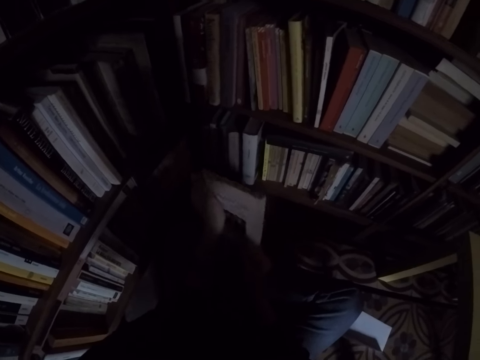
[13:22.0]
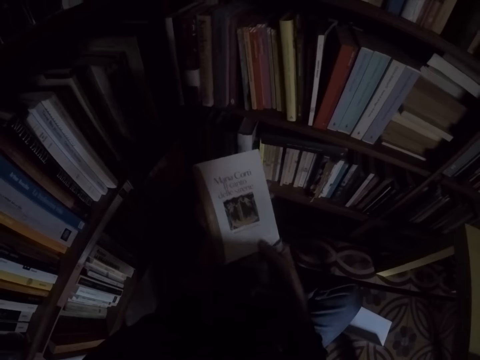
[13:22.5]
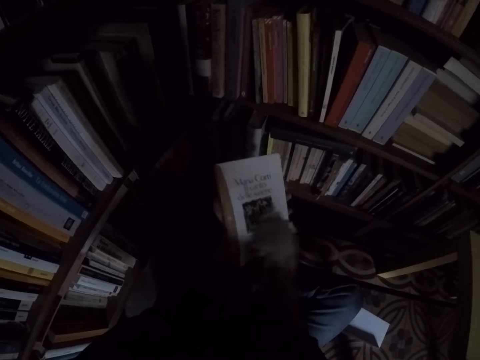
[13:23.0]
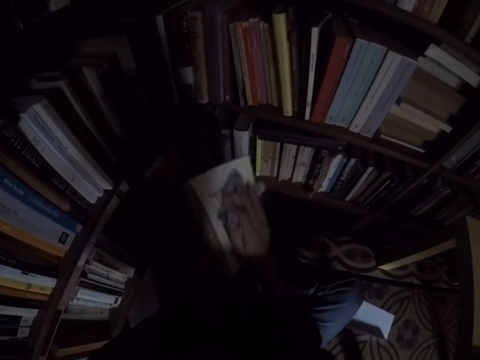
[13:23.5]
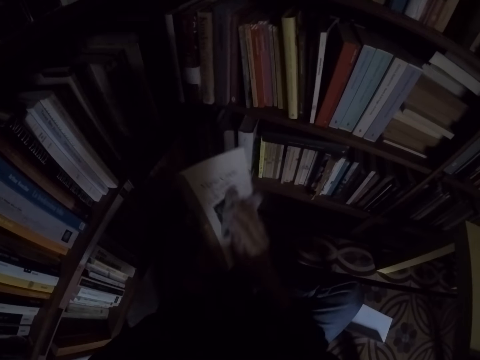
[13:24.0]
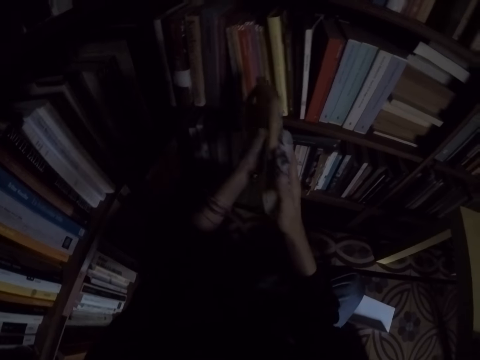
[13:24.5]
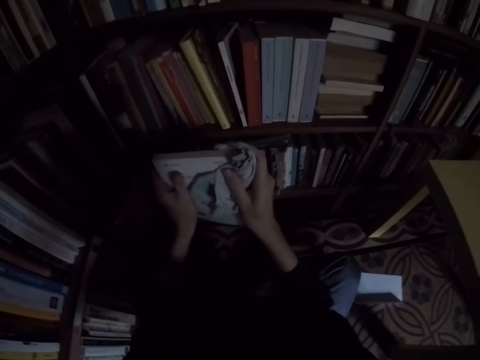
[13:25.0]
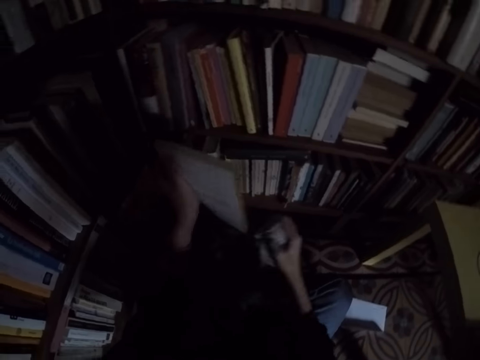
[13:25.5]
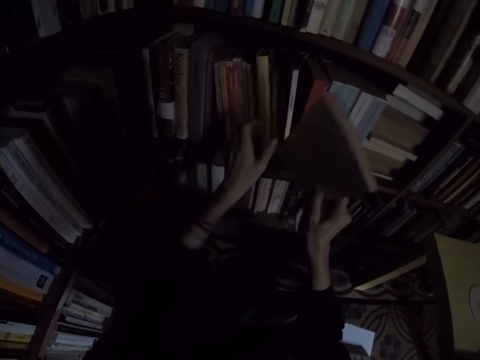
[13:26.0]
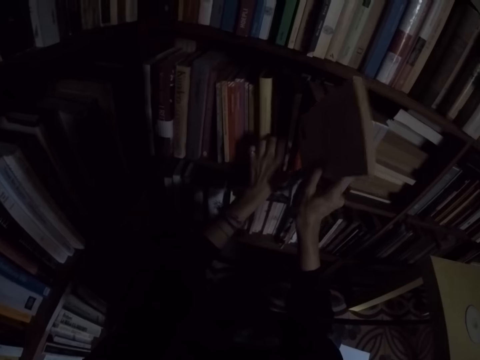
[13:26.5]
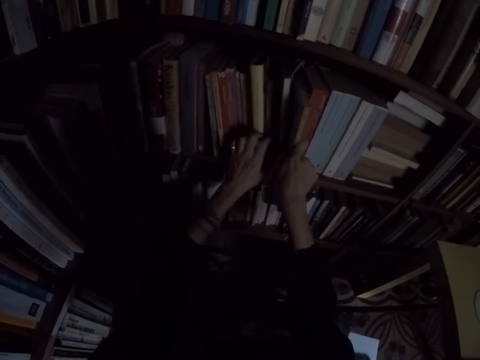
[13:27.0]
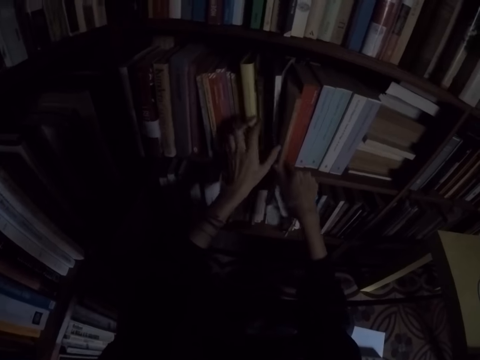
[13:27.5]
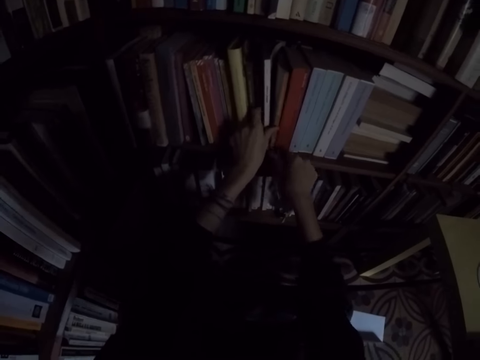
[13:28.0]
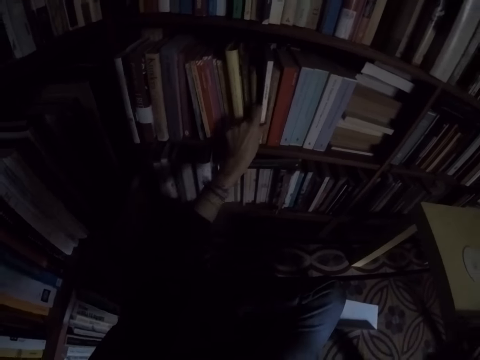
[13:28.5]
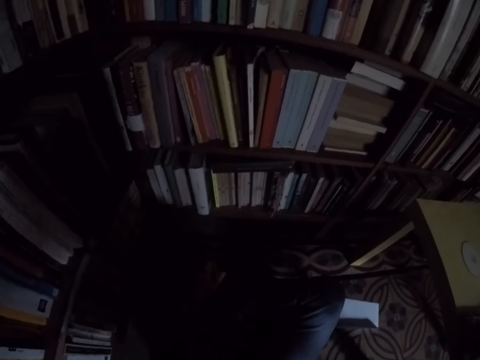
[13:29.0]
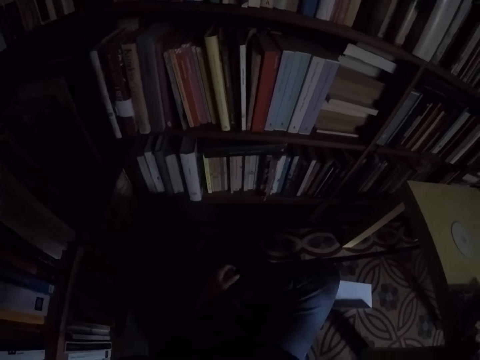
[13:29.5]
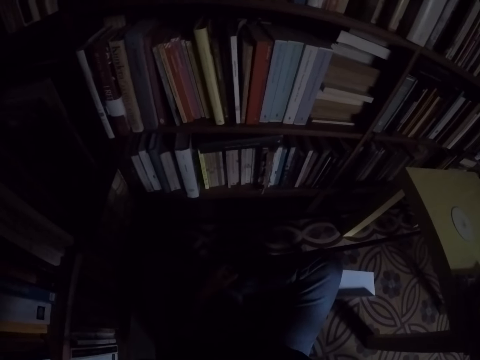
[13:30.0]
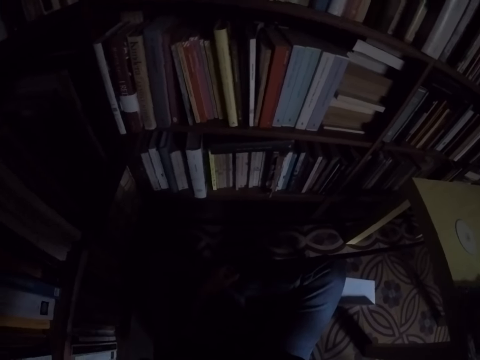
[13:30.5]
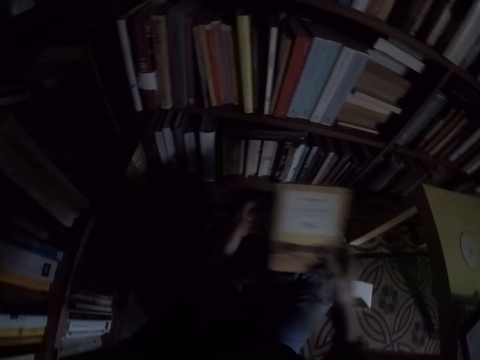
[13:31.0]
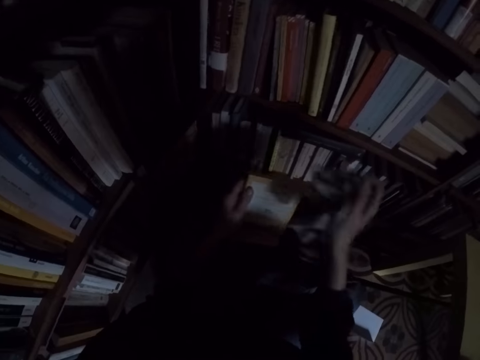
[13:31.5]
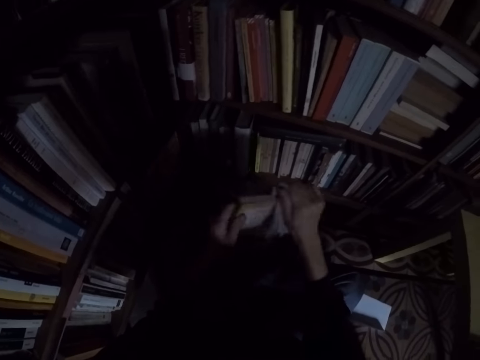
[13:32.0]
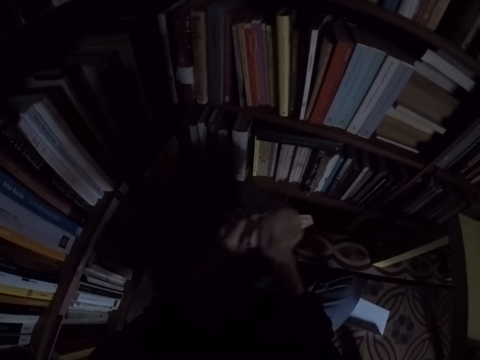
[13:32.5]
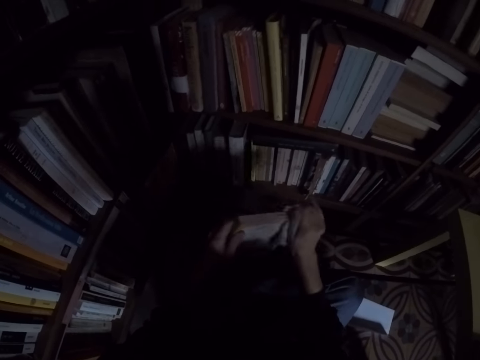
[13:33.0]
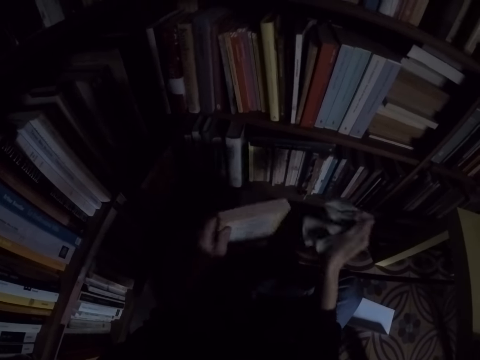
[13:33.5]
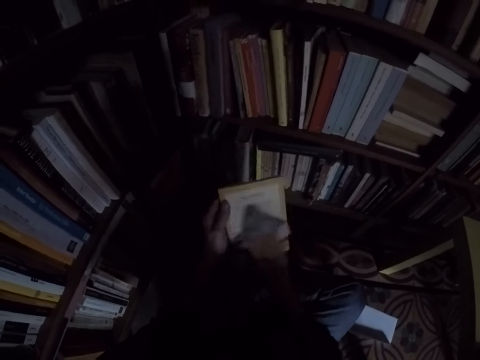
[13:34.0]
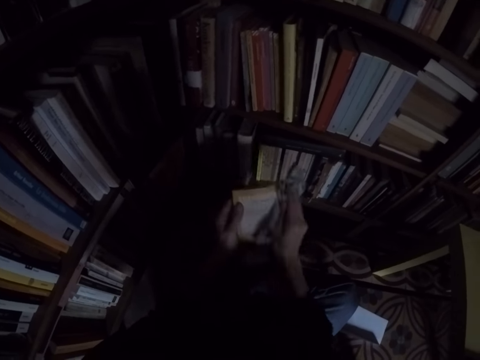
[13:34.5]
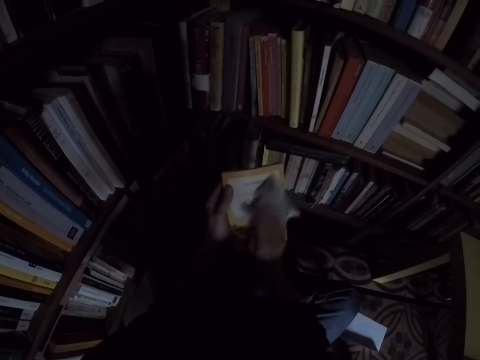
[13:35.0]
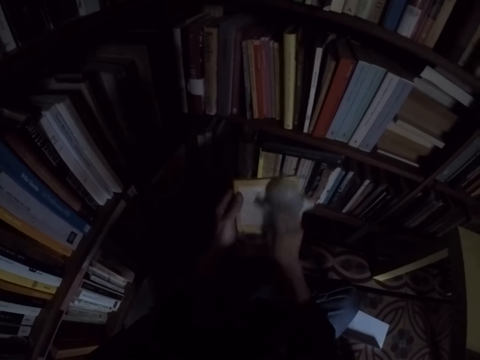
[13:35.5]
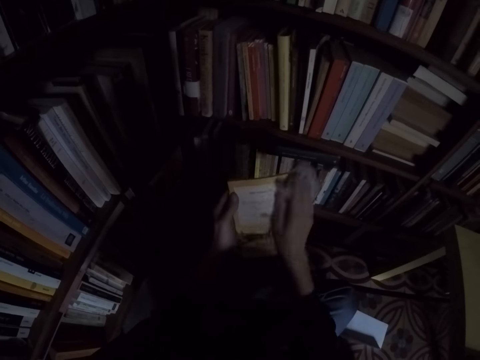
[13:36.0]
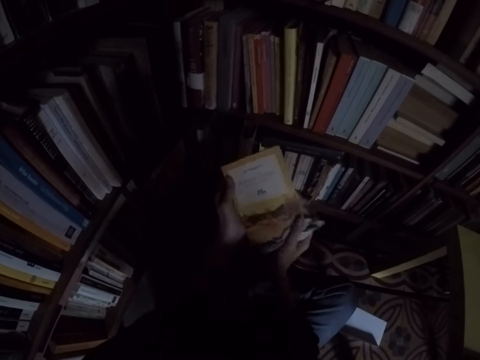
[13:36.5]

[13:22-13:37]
The camera wearer places the book on the shelf with his right hand. He moves the book to his left hand. He picks the book from the table. He cleans the book with the rag in his right hand.

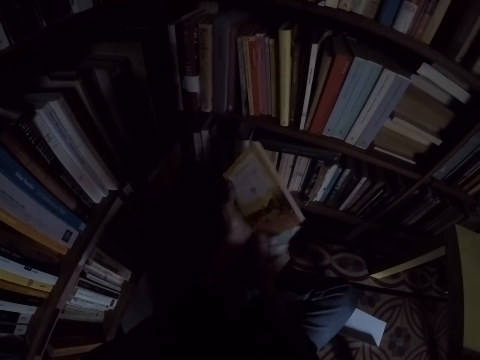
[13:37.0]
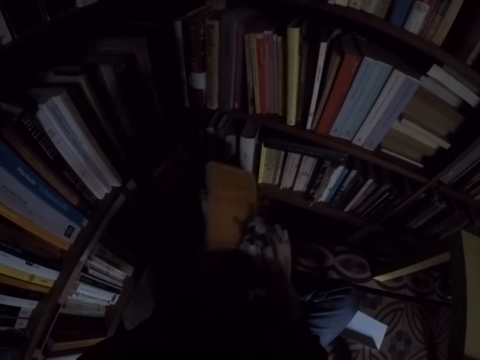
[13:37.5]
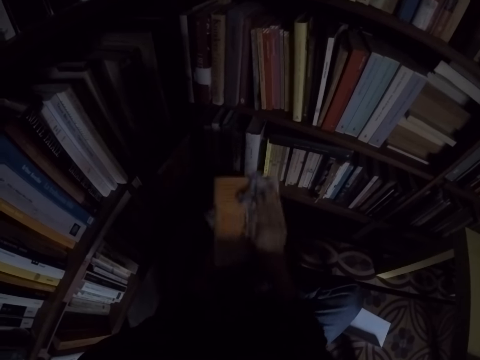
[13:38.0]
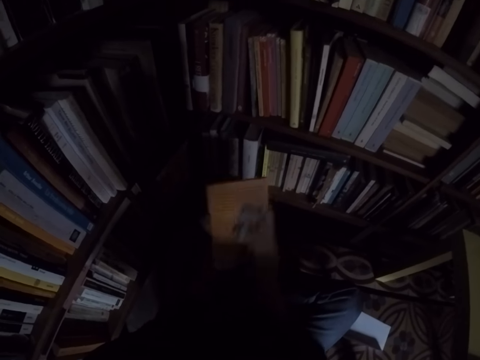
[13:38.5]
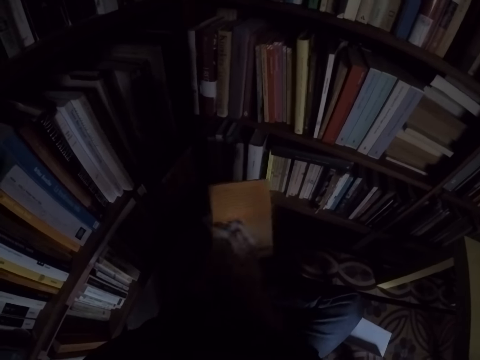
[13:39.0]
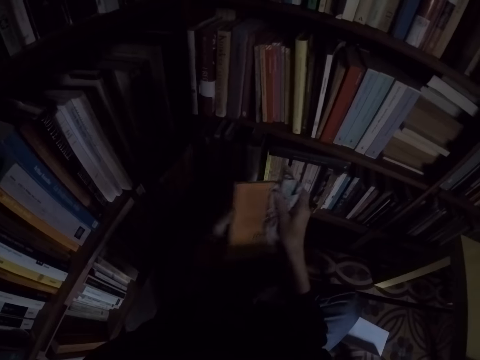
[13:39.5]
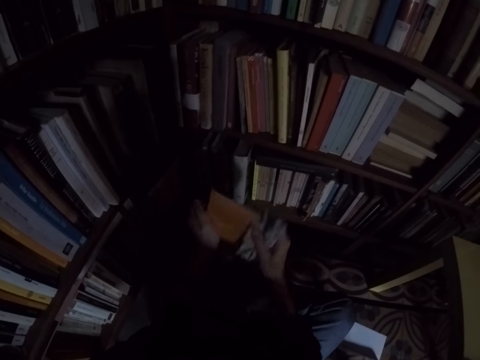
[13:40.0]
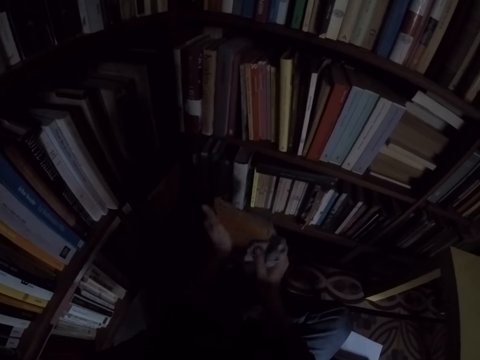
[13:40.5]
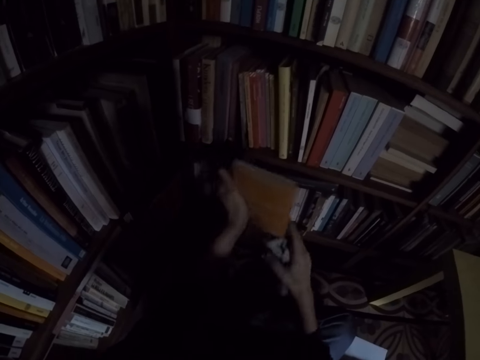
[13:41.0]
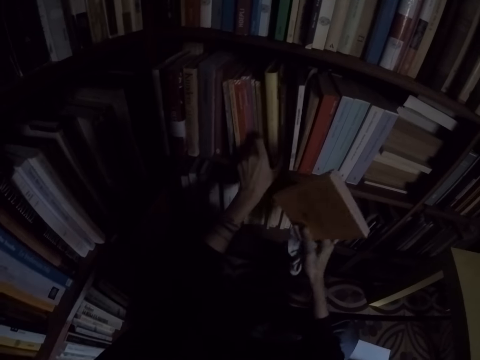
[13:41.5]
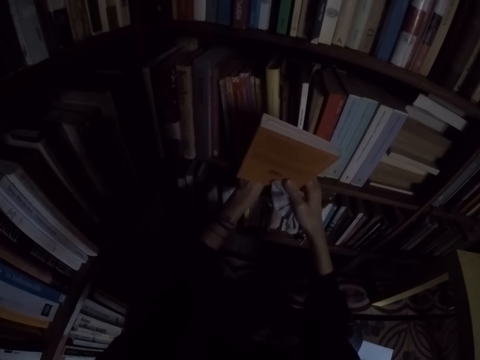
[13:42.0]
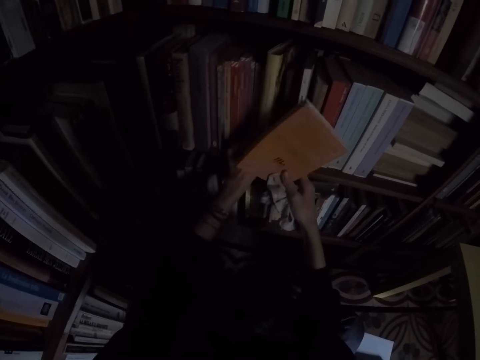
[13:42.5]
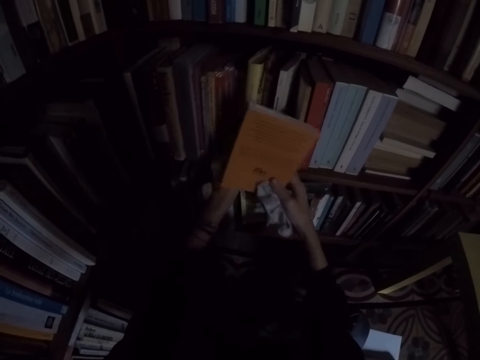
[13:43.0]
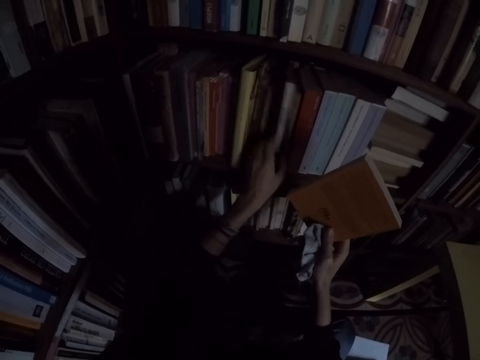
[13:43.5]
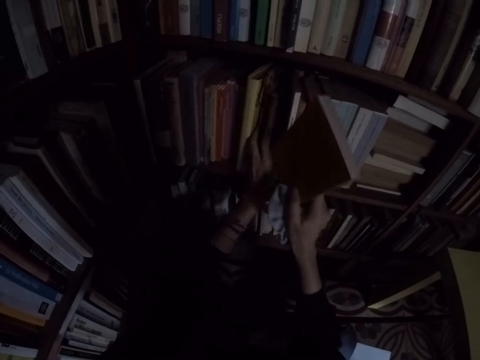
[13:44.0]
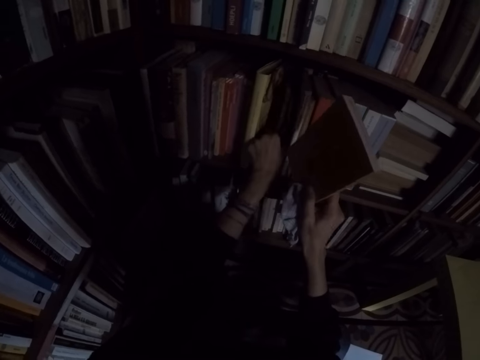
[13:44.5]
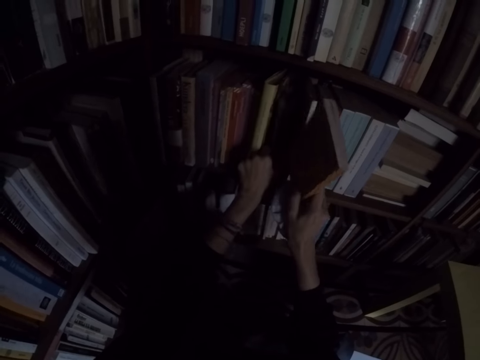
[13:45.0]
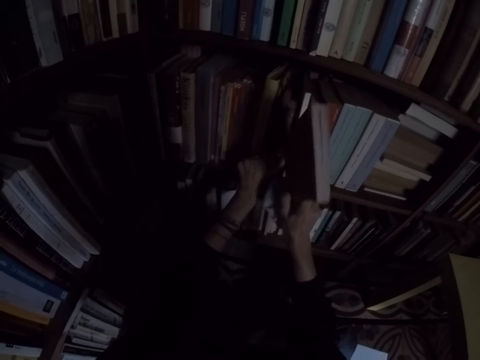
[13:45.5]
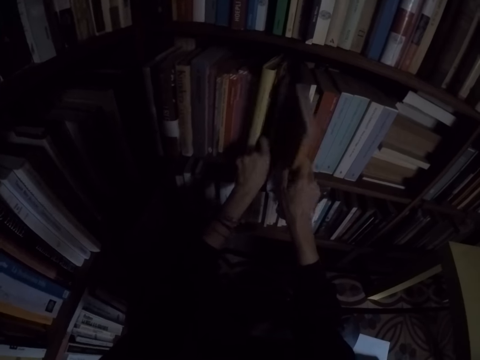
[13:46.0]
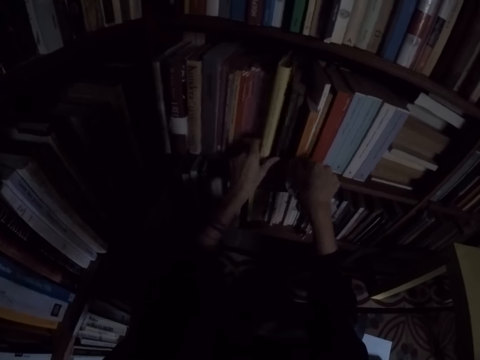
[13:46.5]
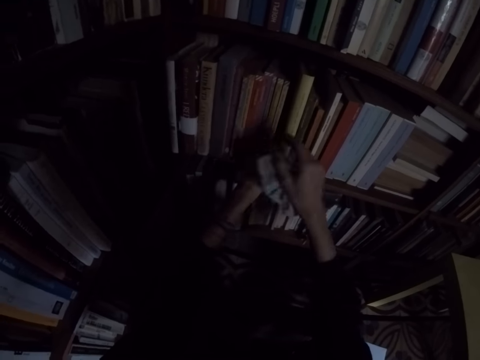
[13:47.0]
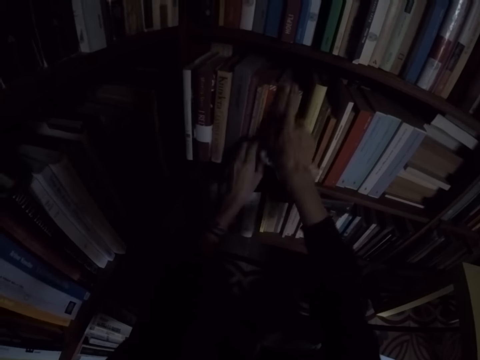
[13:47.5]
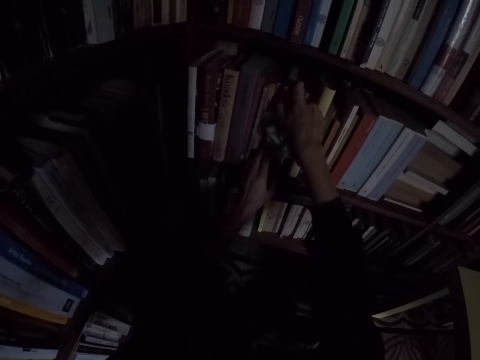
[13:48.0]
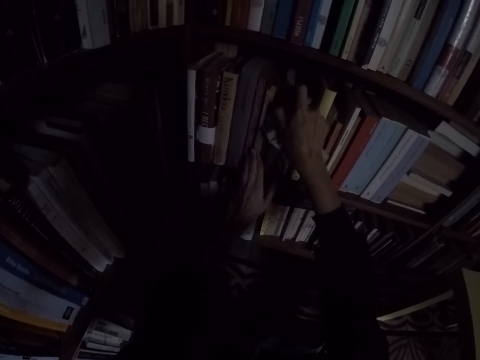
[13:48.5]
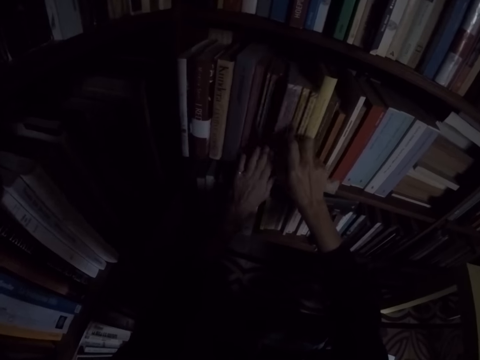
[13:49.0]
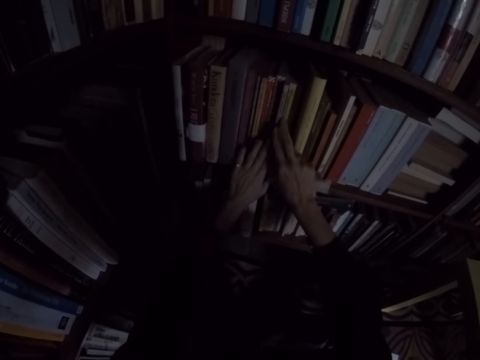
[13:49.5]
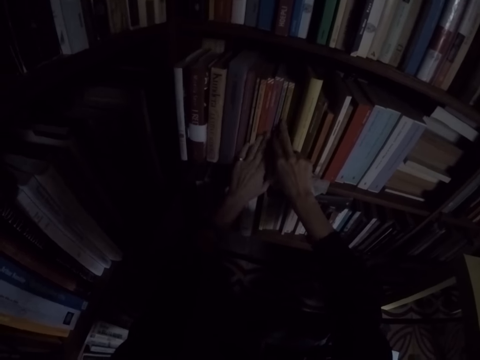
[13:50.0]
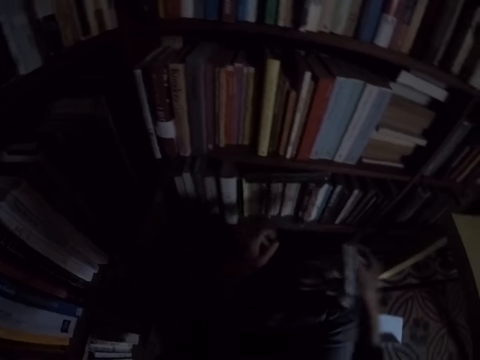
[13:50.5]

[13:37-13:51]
The camera wearer adjusts the books on the shelf with her left hand. She puts the book in the shelf. She arranges the books in the bookshelf.
